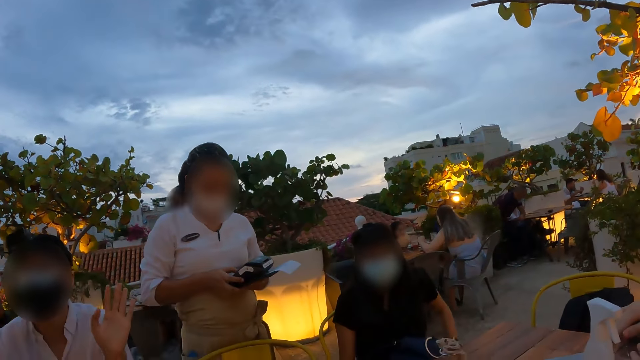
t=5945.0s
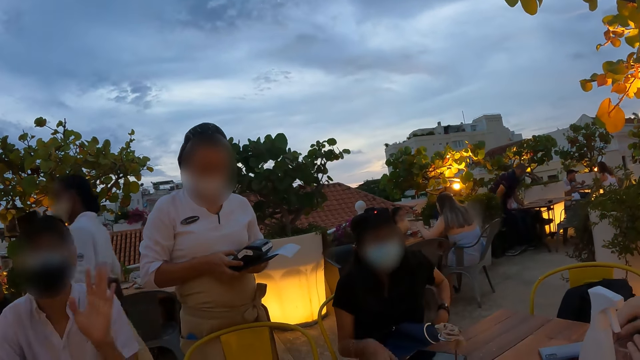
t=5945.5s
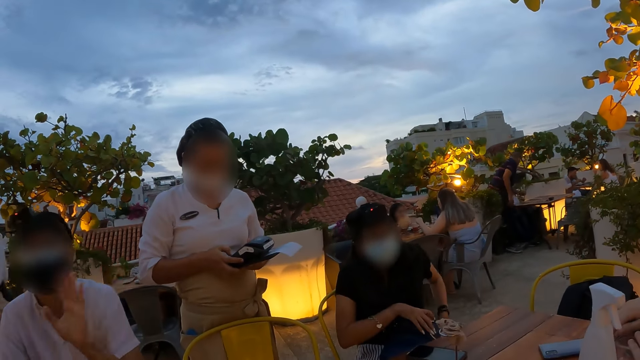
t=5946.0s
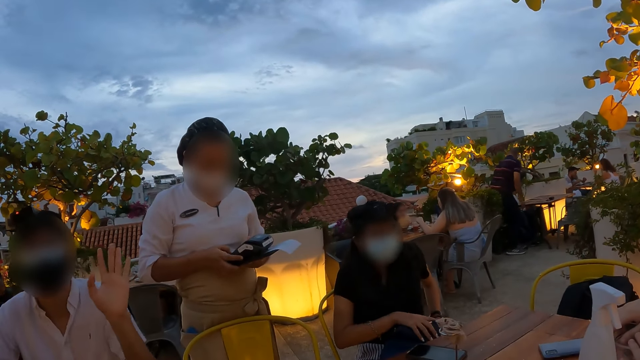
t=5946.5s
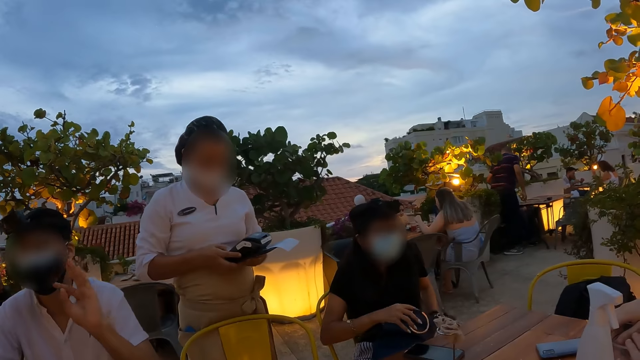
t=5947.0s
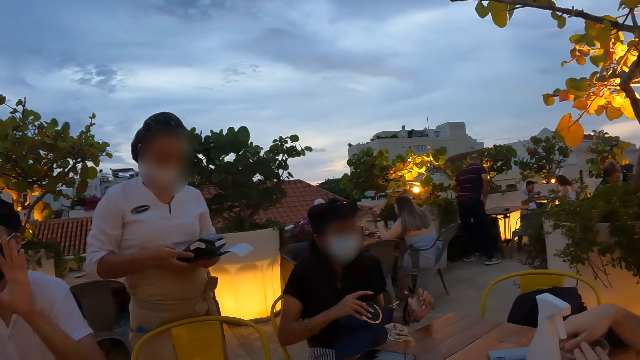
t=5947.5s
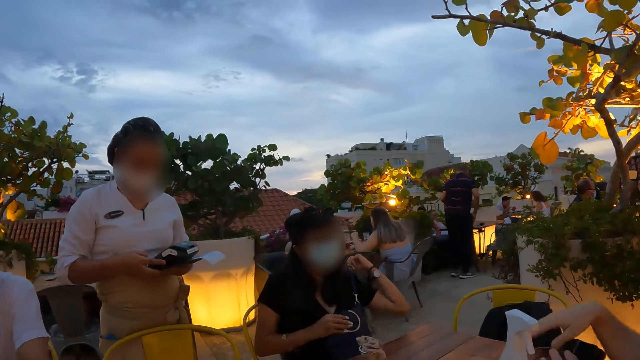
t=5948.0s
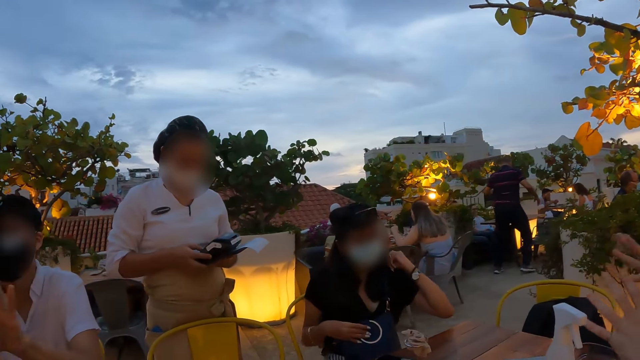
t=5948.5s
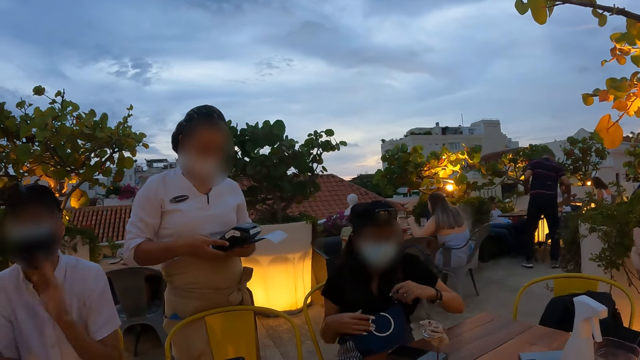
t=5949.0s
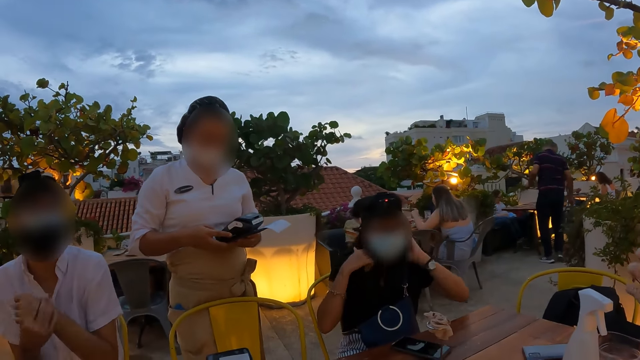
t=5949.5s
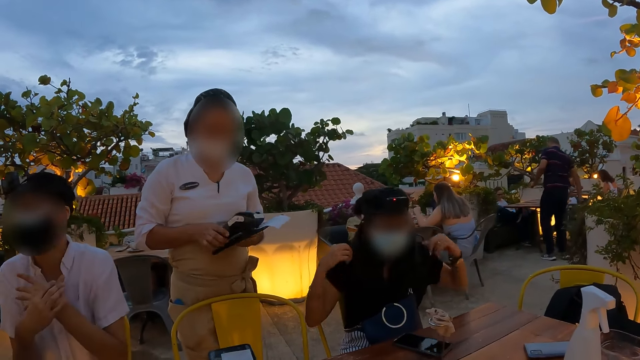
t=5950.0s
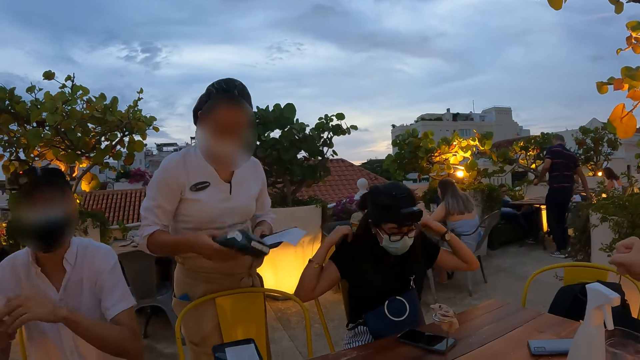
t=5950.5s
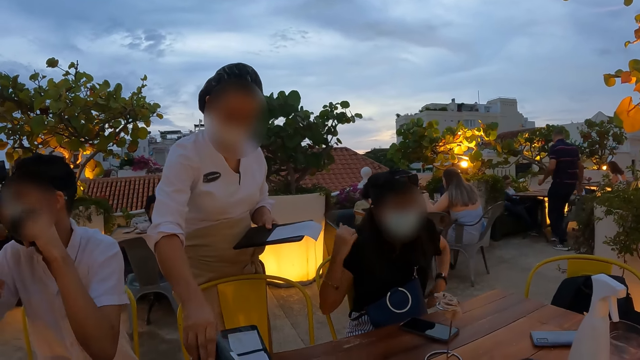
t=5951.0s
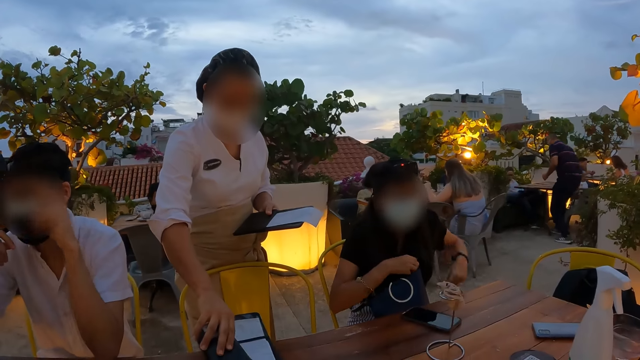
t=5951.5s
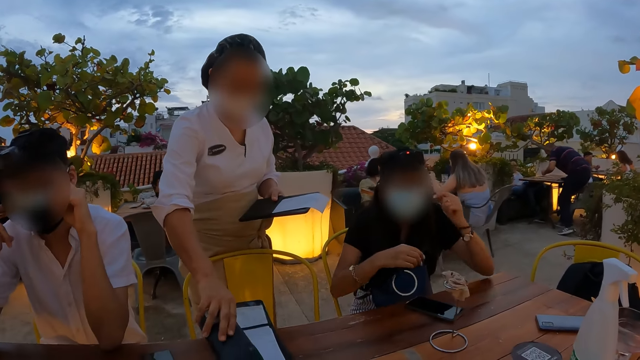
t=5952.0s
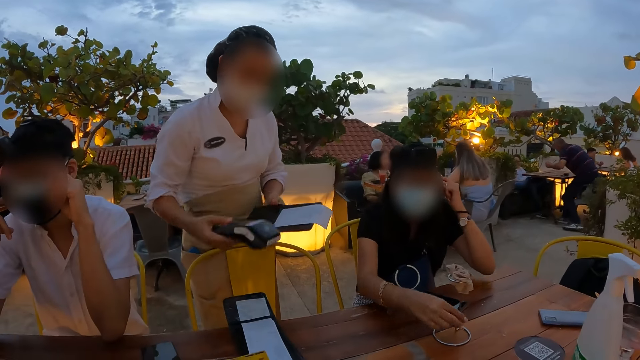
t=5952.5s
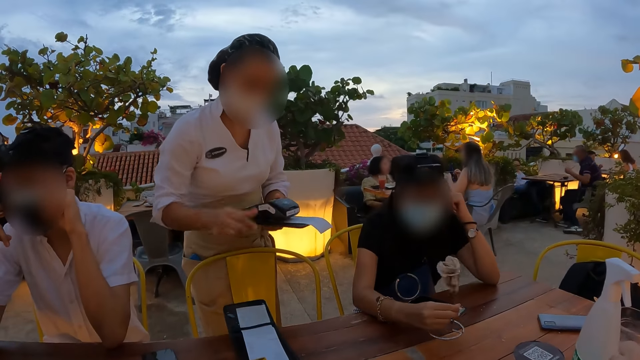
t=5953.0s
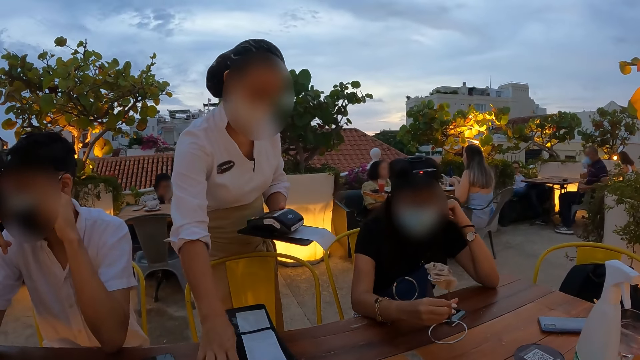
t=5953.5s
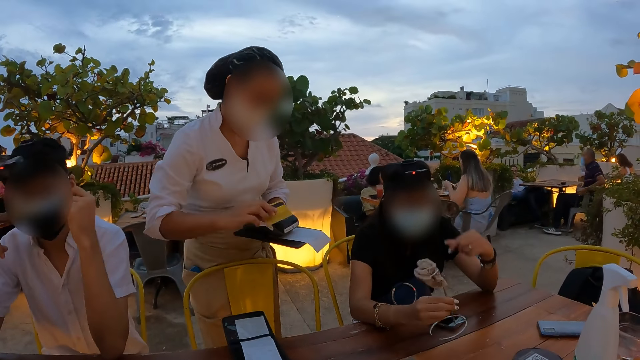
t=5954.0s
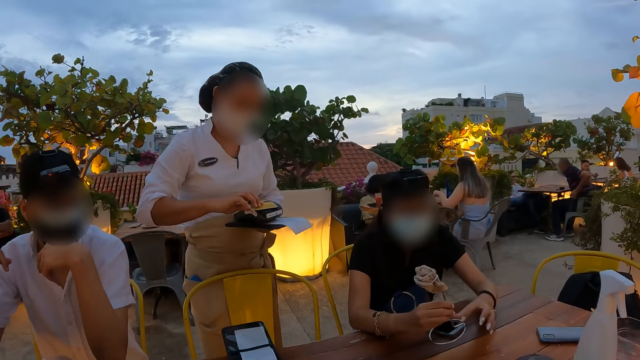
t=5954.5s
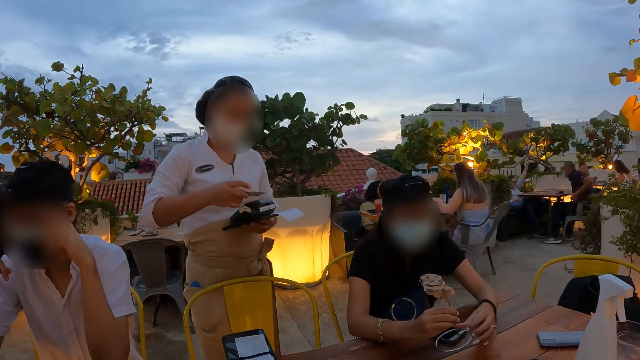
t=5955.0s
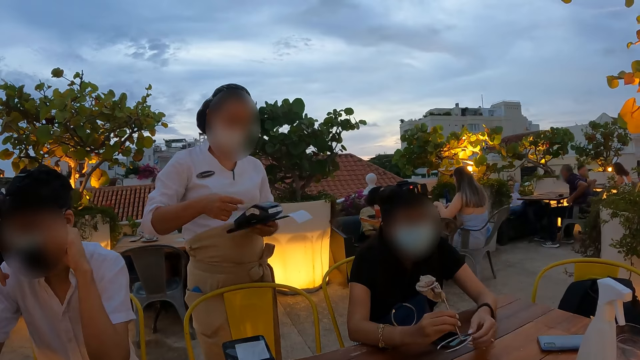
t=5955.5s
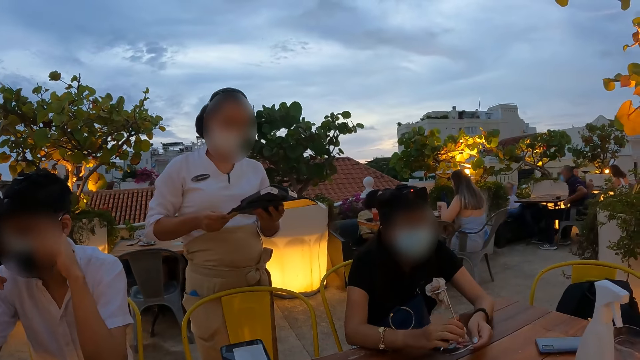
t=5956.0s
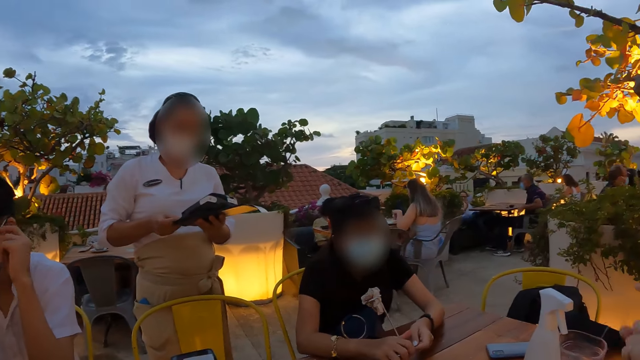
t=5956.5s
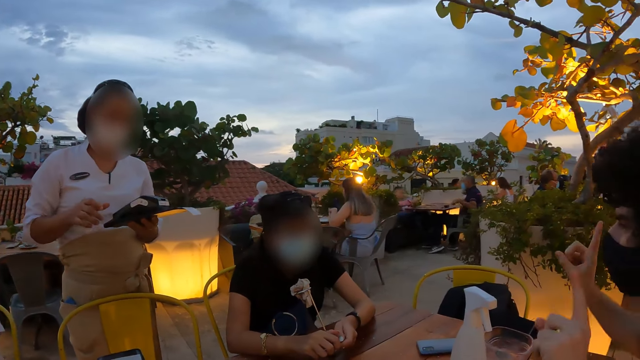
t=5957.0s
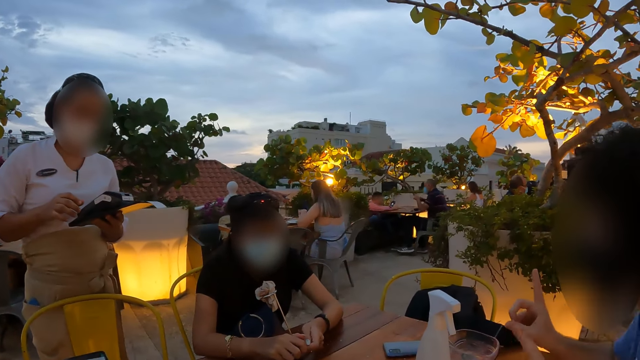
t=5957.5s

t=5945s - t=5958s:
The camera wearer interacts with a person. They interact with another person. A woman taps a credit card reader on a table. The woman places the credit card reader onto a clipboard in her hand. The woman picks up a credit card from the table, places the credit card on the credit card reader, flips the credit card on the credit card reader. The woman swipes the ATM card. The woman puts the smart card in the POS machine.

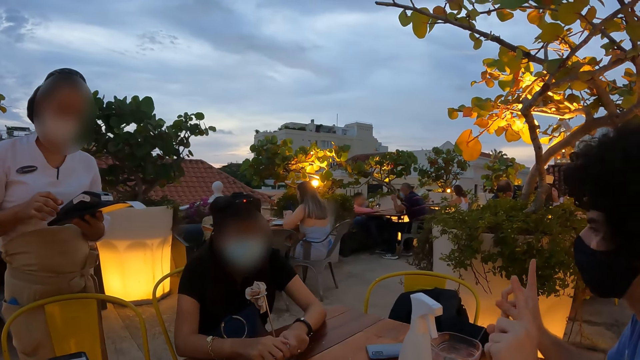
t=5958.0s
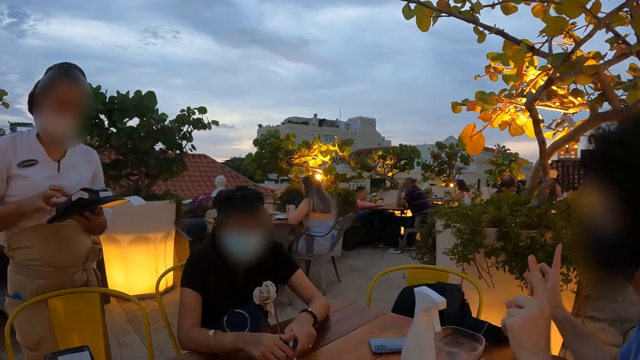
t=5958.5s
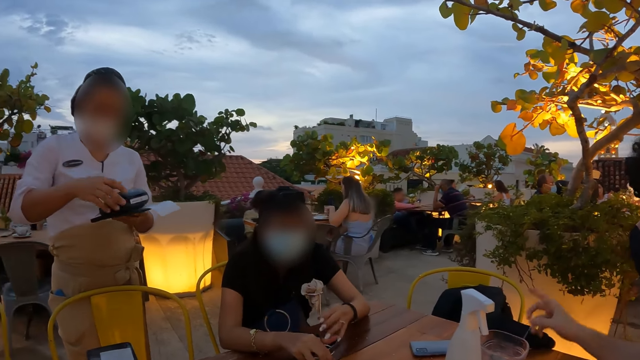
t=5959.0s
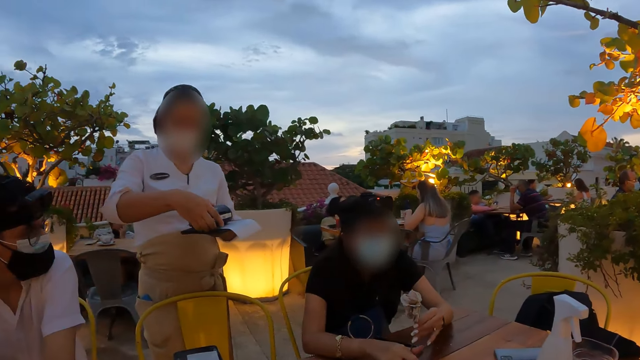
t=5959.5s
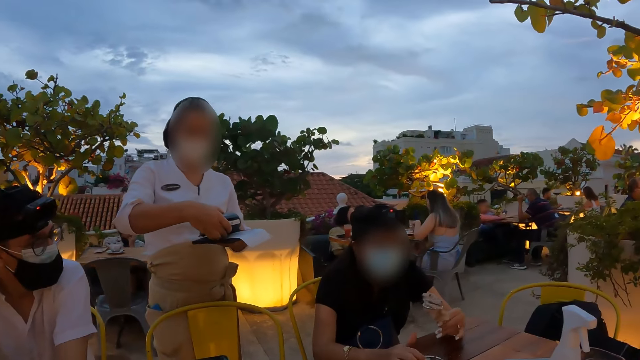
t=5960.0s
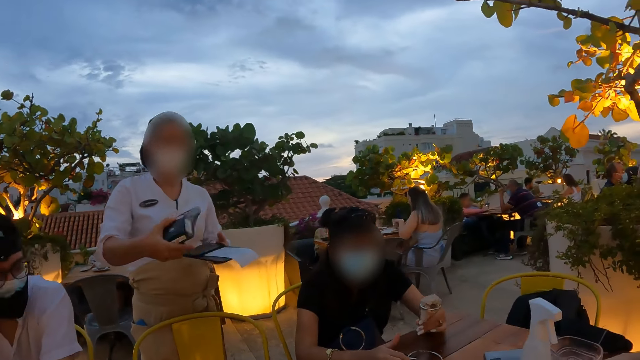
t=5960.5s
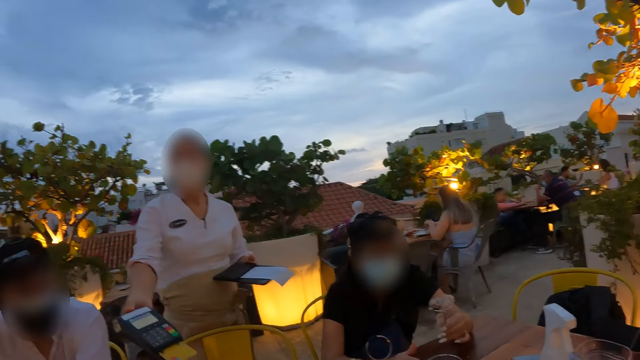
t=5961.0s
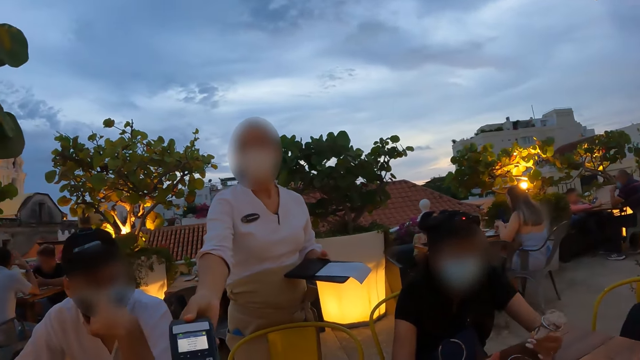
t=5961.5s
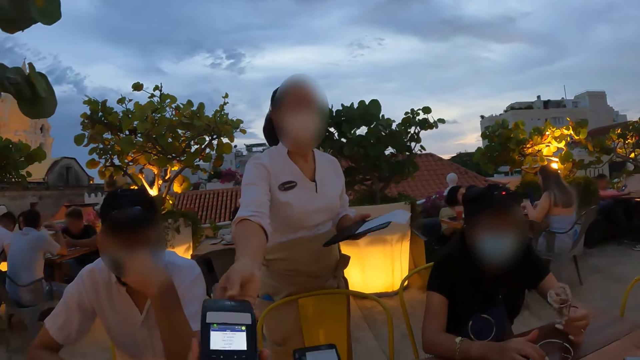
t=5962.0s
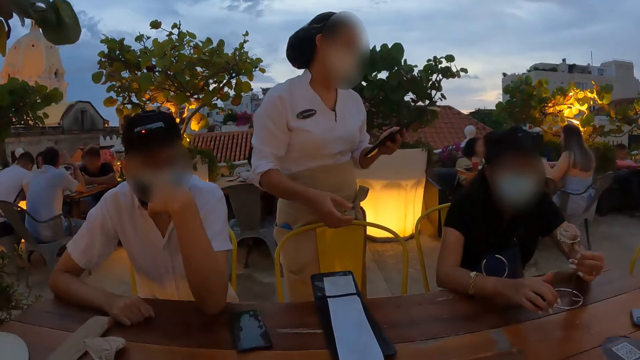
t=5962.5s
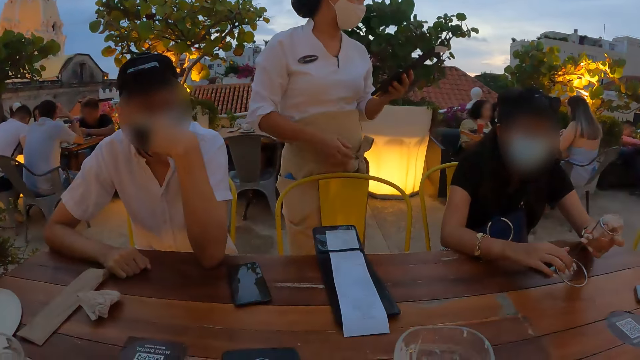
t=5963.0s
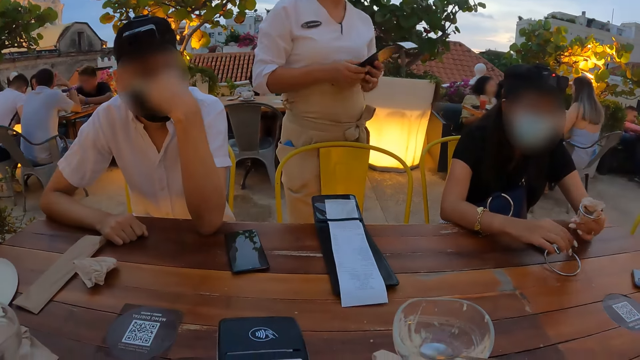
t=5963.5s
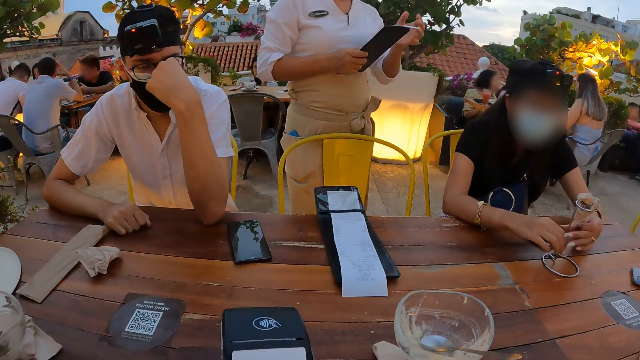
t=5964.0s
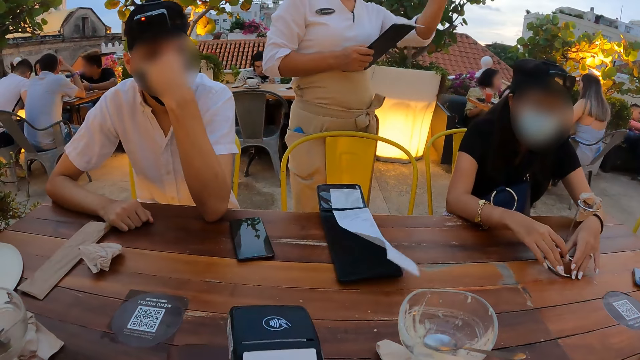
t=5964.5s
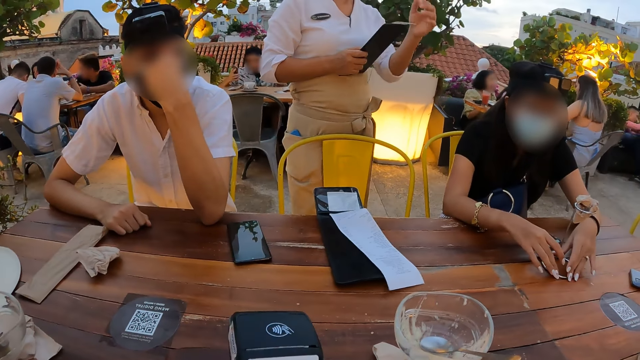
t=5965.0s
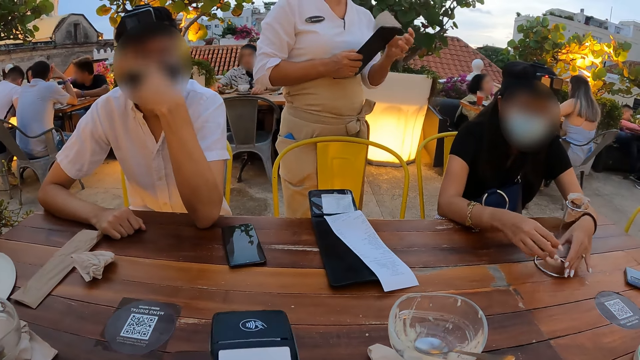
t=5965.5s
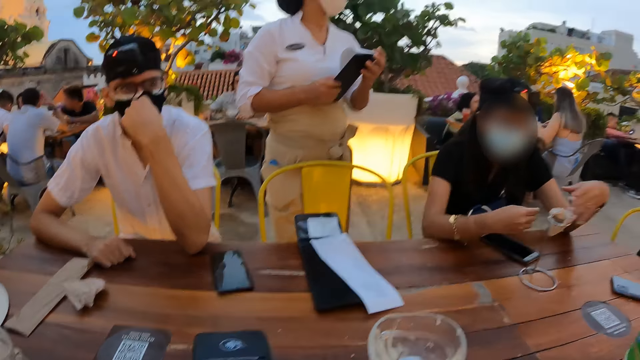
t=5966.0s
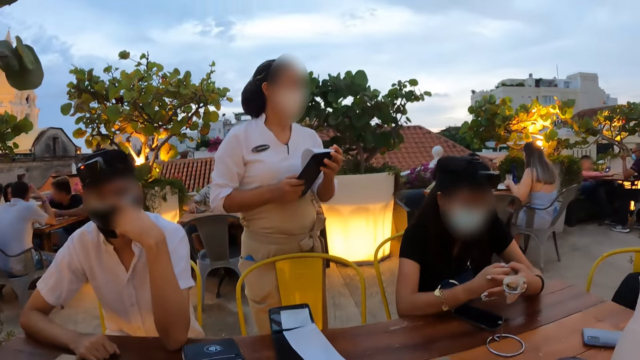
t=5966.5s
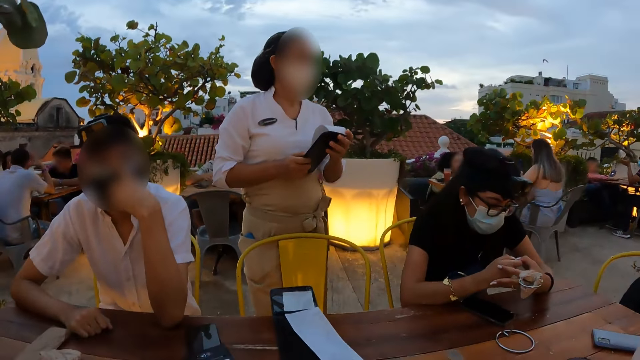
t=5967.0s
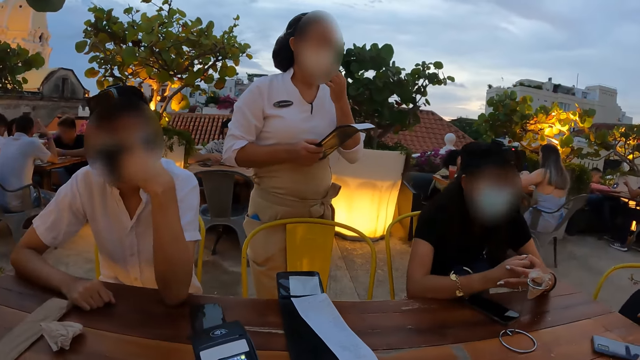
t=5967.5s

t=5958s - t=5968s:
The waitress presses the POS or mPOS machine. The waitress gives the camera wearer the POS machine. The camera wearer operates the POS machine.
